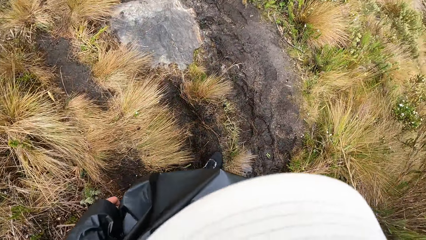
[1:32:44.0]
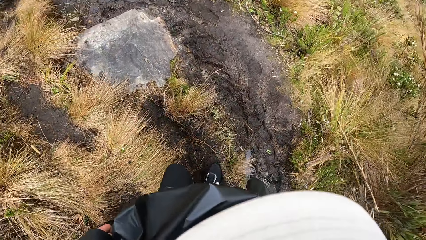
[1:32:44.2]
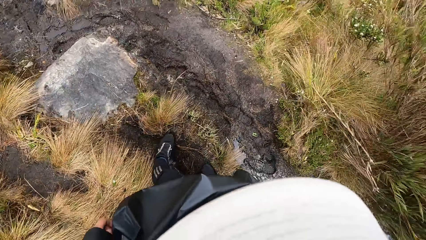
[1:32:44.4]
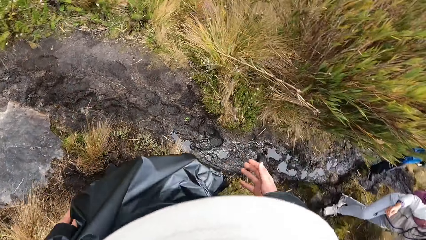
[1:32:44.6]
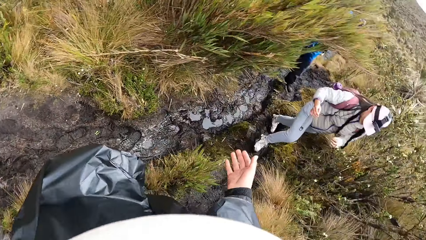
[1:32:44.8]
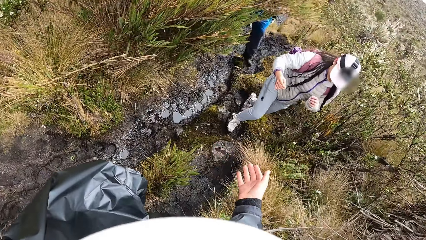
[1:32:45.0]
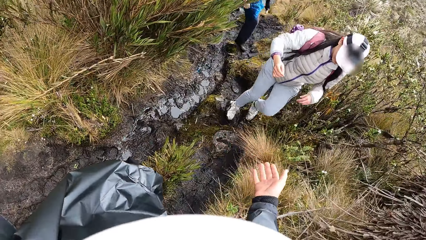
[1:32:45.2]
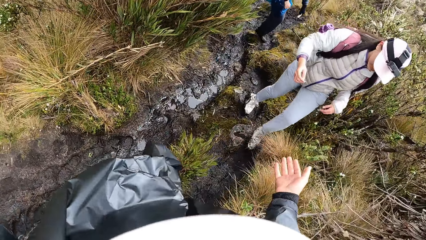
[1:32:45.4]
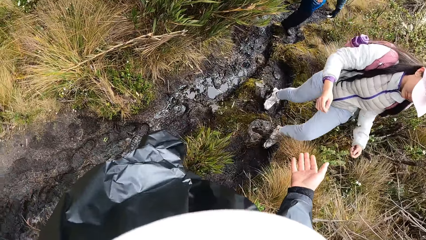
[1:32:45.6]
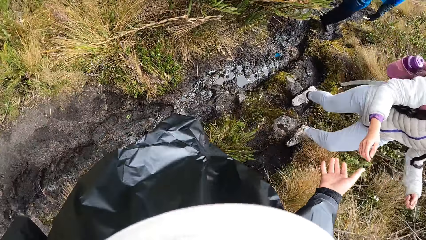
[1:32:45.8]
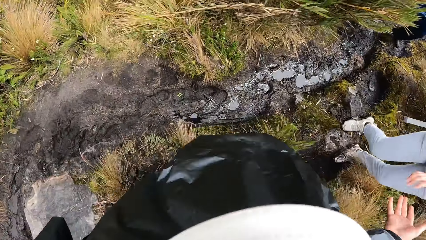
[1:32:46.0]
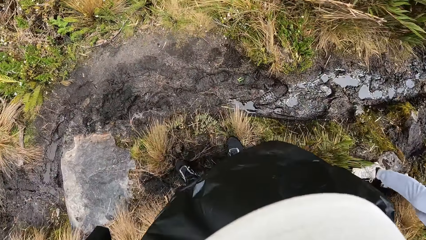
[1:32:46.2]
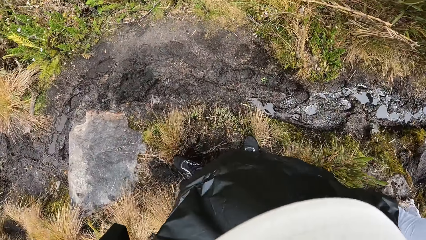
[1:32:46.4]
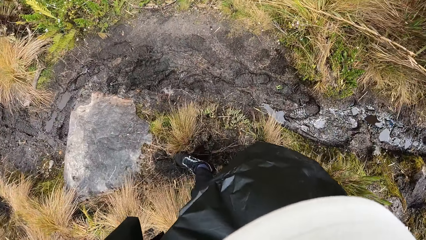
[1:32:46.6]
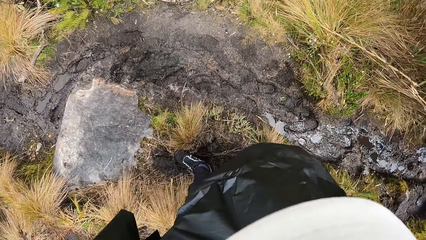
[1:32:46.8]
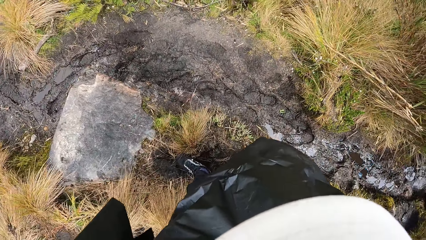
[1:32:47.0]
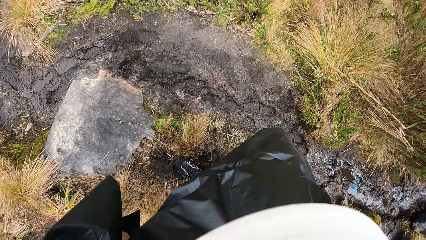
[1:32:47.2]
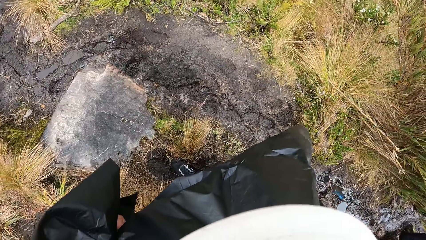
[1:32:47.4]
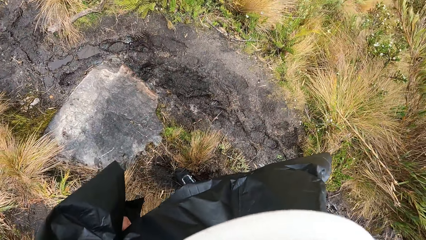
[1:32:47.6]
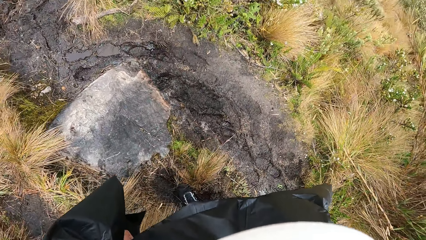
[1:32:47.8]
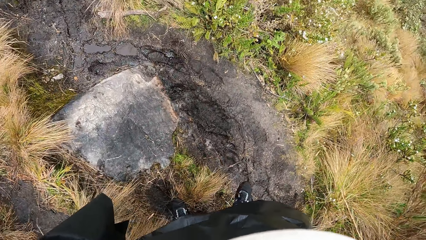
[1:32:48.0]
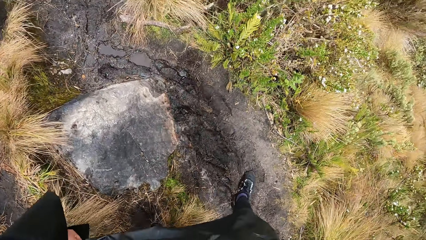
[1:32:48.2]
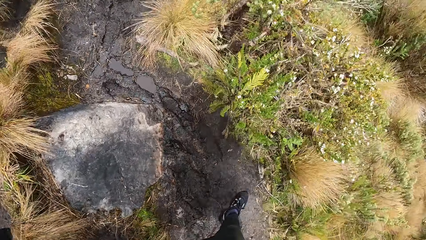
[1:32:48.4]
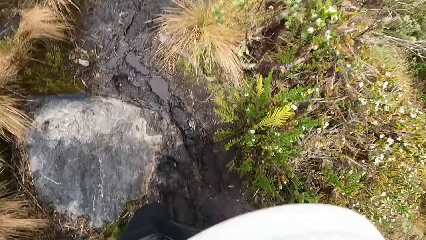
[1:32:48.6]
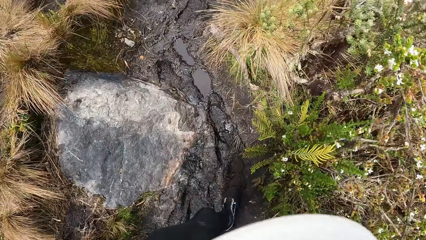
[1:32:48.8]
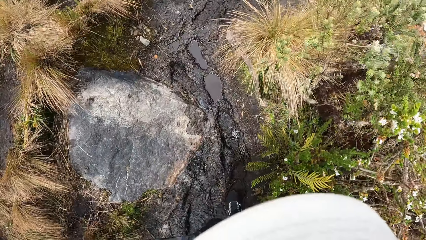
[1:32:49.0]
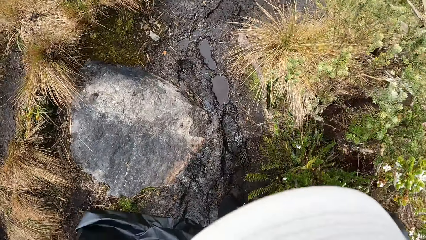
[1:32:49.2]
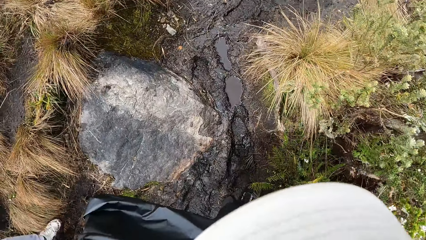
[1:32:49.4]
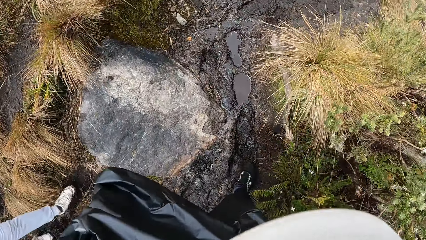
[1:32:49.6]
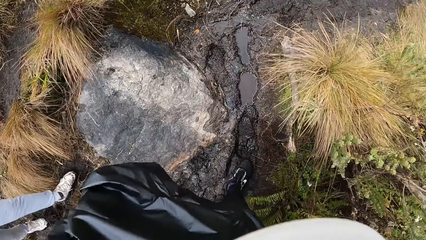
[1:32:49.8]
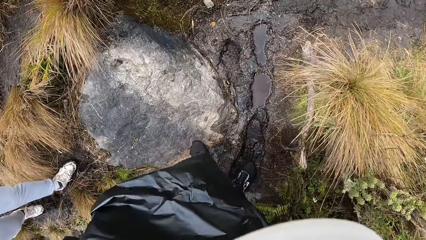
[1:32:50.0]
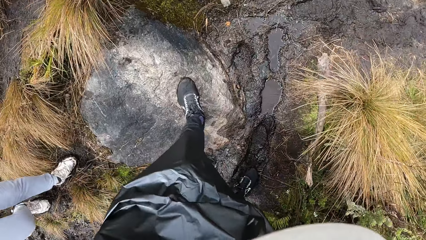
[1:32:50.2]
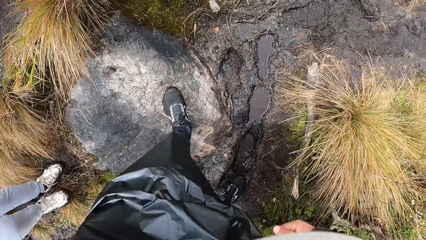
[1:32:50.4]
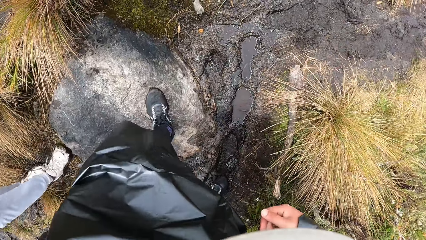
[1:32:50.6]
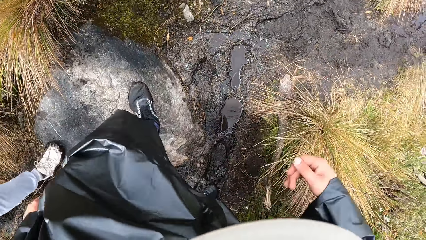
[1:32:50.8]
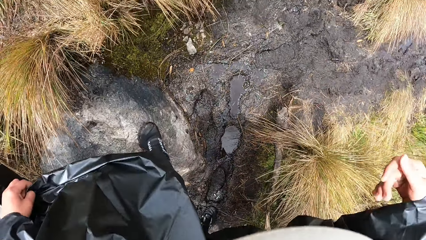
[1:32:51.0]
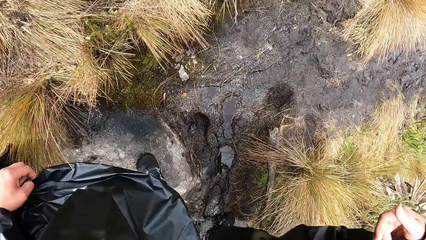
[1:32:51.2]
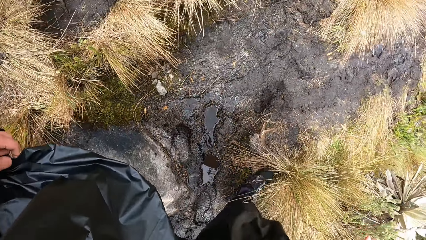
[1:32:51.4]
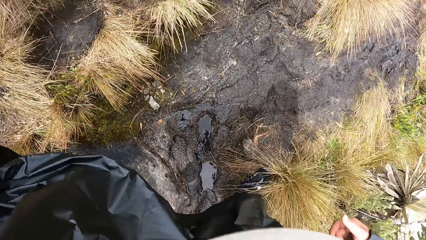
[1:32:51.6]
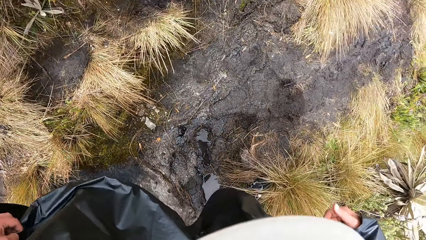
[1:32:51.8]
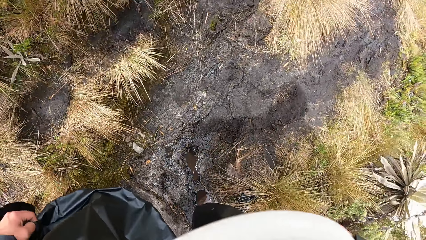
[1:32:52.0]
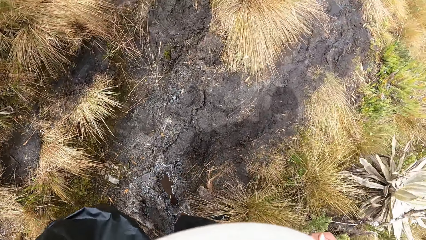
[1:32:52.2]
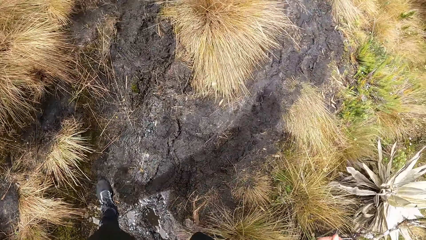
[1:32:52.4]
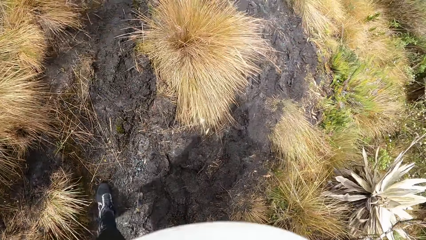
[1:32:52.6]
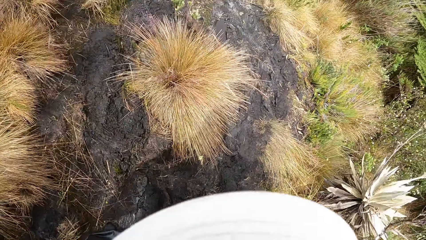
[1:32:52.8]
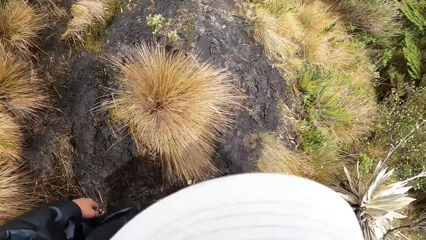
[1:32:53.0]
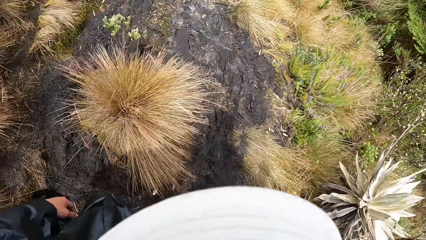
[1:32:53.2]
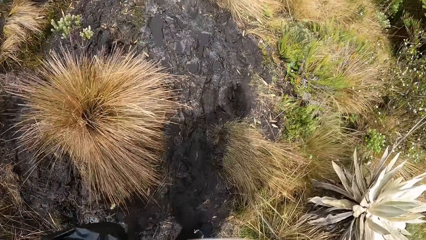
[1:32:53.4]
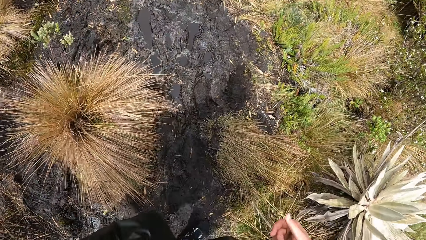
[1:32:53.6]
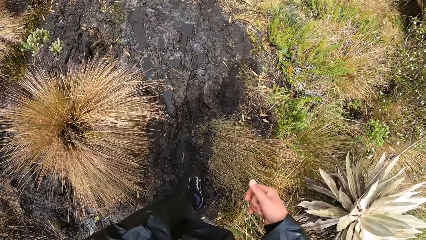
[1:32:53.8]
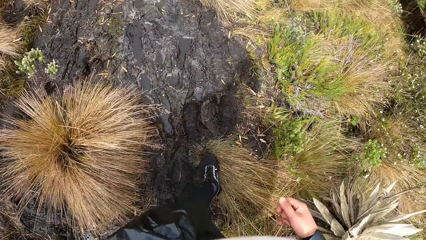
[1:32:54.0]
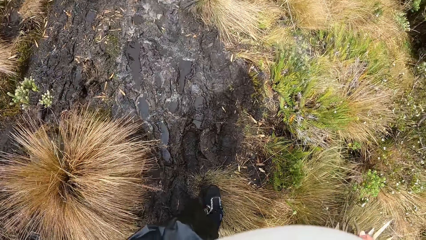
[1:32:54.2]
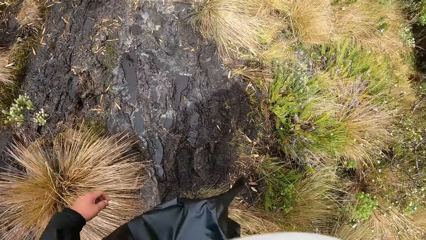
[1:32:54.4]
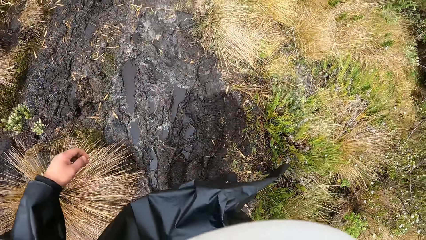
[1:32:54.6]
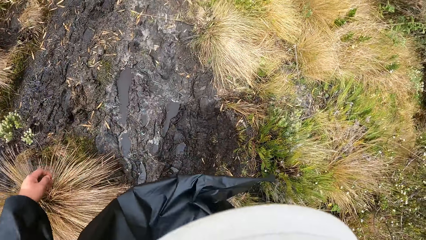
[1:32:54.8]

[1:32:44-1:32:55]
The camera wearer looks back. They stretch a hand to a lady. They jump. They walk.

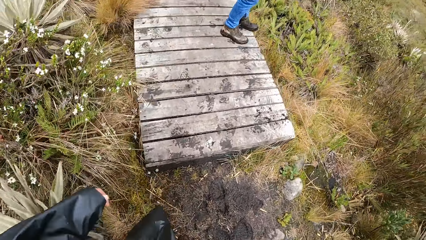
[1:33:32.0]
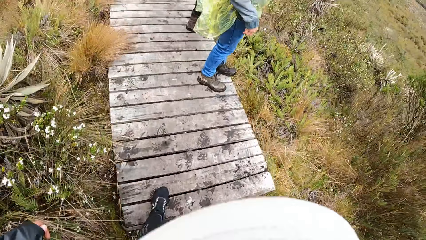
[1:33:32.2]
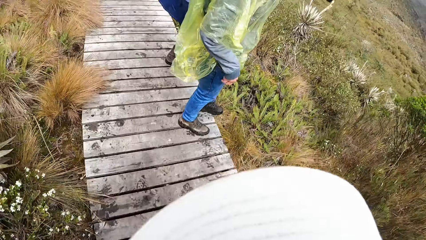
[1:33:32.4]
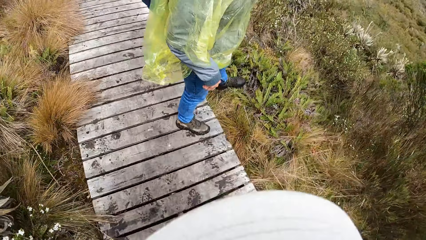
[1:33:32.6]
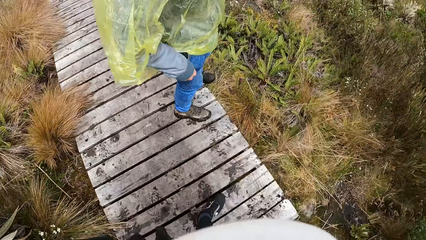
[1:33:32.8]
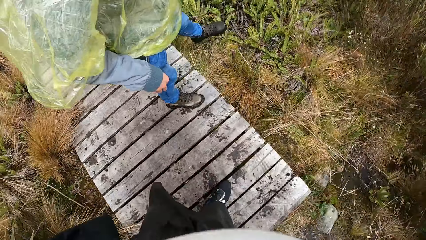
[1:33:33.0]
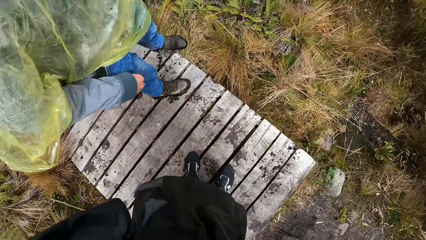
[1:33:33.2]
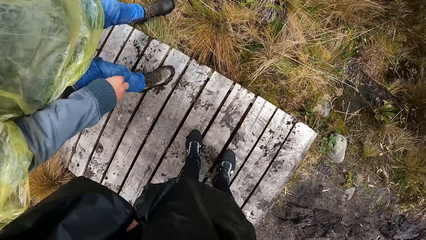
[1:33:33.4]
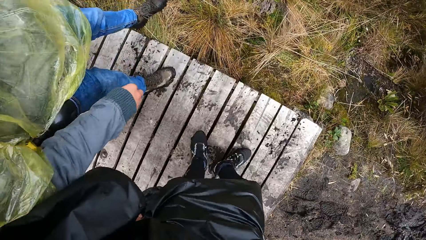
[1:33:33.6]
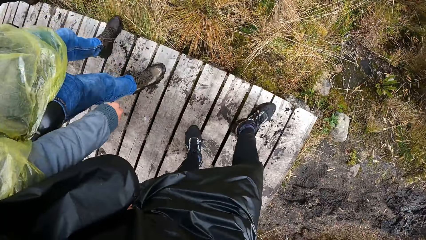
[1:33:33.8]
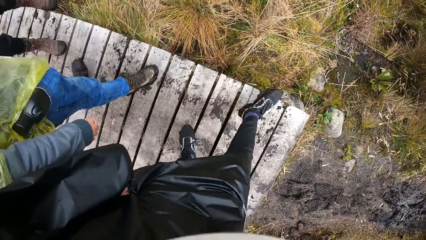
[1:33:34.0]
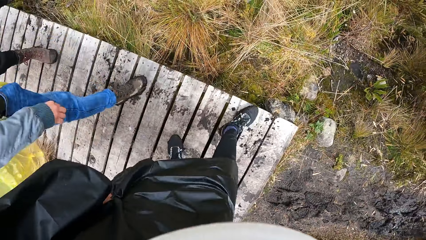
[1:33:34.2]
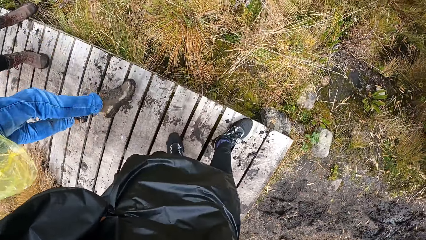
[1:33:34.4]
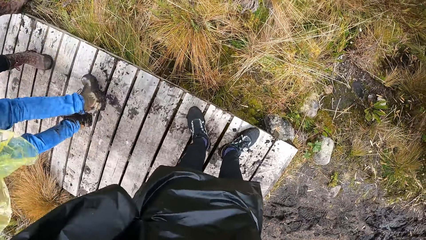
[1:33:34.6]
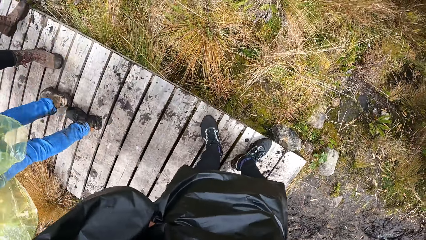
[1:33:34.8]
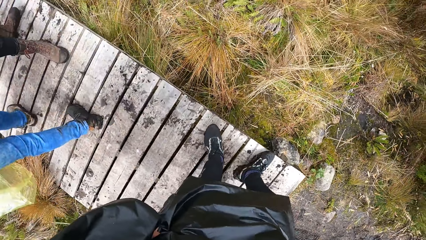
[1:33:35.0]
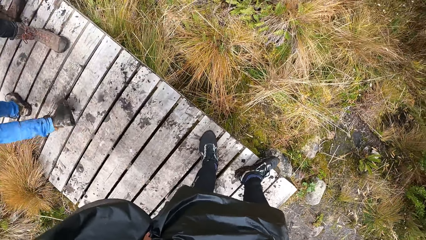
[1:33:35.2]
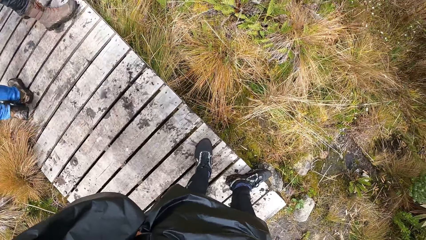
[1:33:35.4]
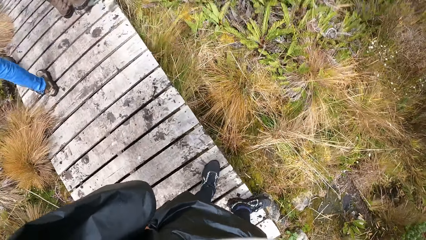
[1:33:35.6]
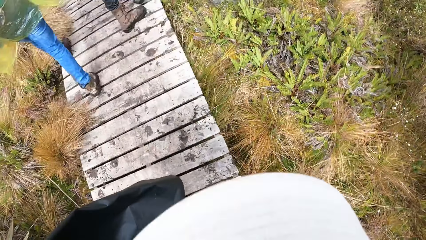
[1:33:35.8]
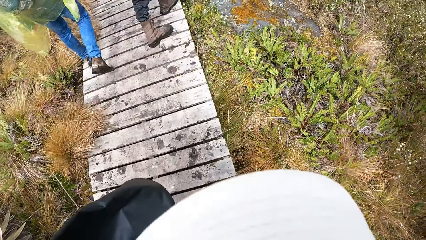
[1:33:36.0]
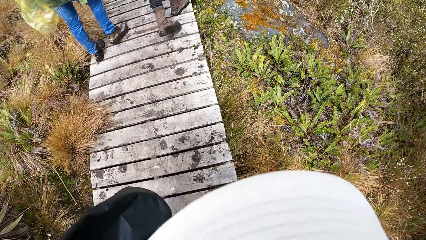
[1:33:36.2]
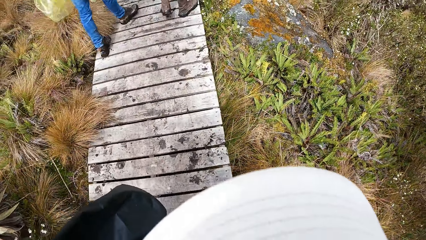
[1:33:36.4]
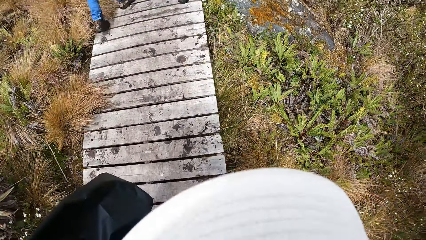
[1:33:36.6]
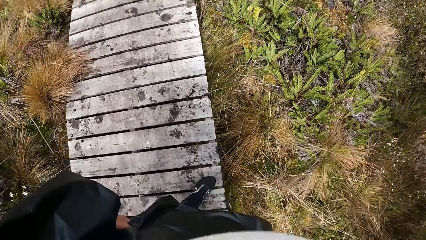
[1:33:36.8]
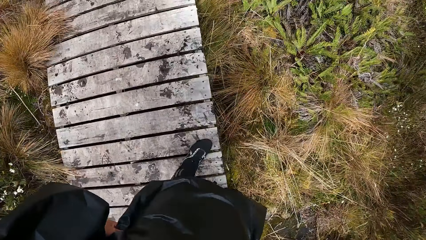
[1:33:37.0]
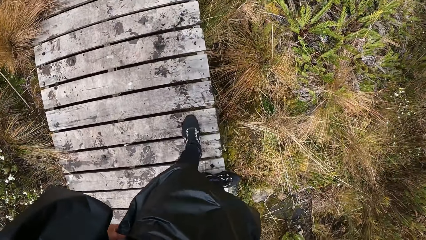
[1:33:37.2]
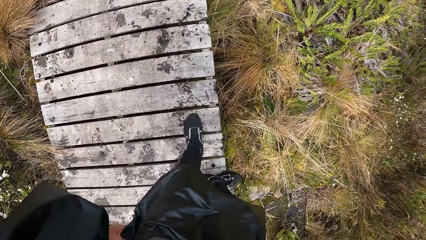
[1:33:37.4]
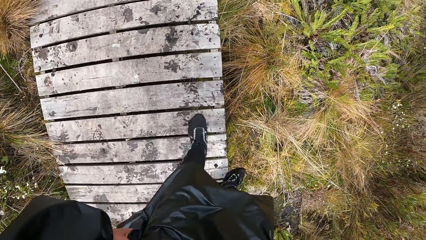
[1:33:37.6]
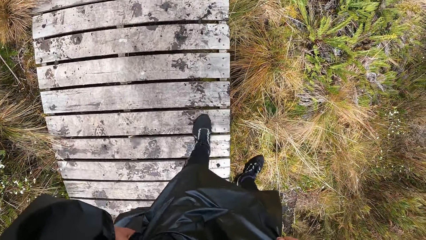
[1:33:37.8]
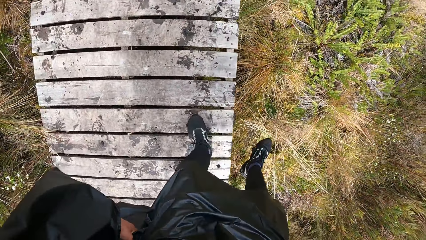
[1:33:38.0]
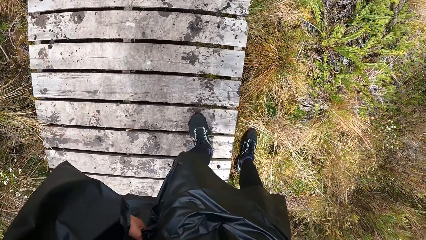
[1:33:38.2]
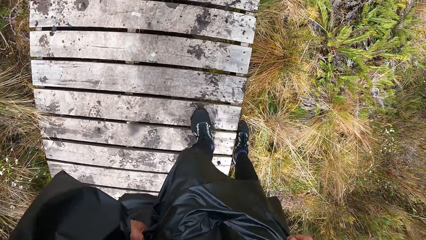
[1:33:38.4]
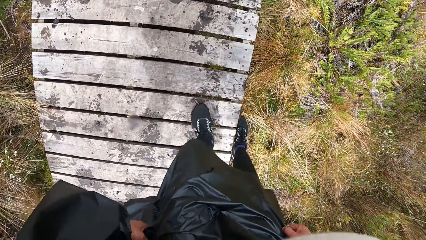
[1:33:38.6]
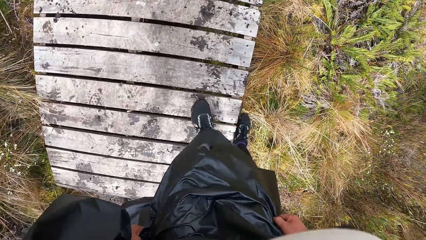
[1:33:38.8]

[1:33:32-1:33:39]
The camera wearer removes mud on the shoes.
